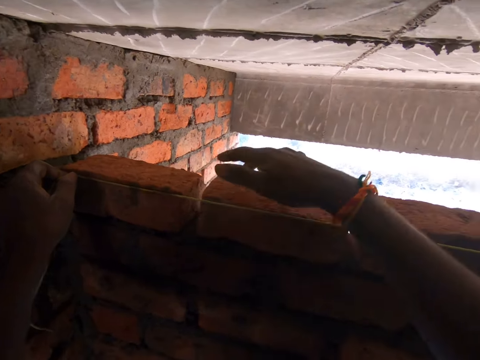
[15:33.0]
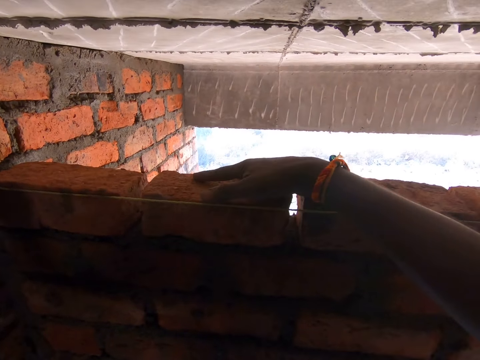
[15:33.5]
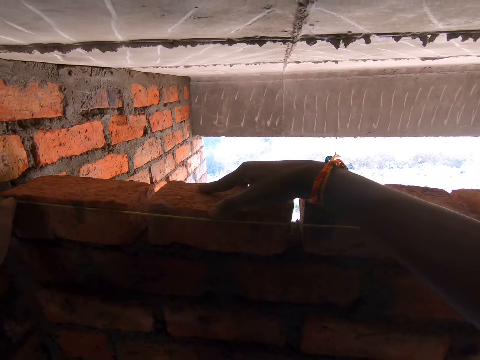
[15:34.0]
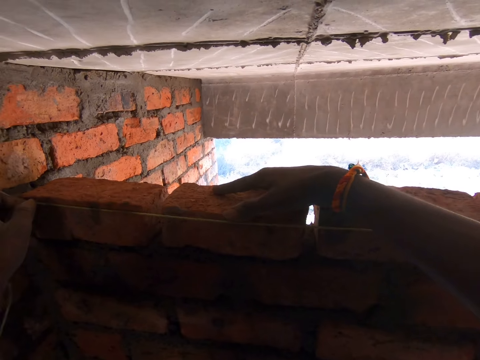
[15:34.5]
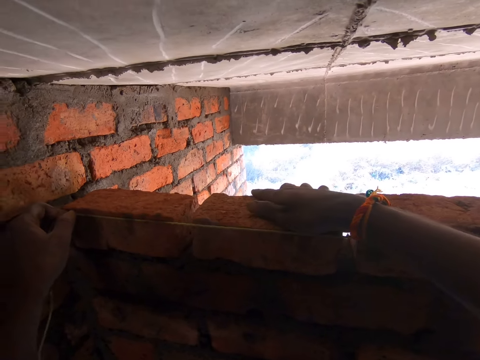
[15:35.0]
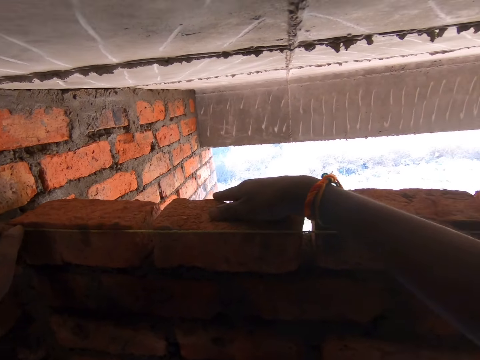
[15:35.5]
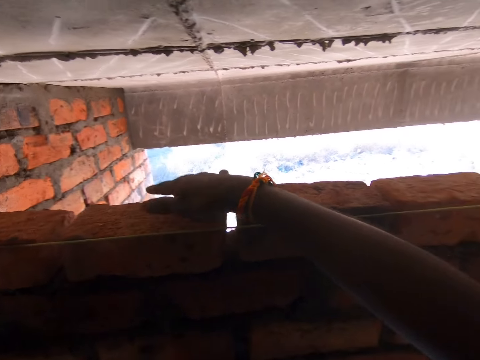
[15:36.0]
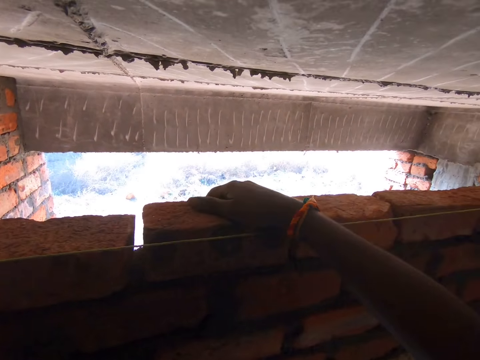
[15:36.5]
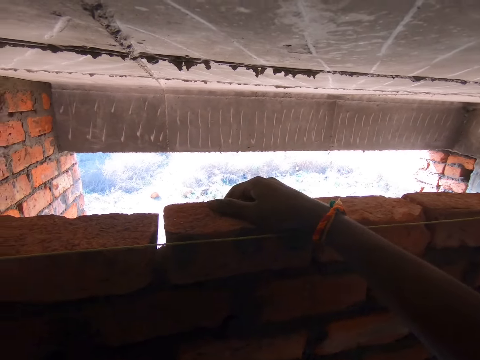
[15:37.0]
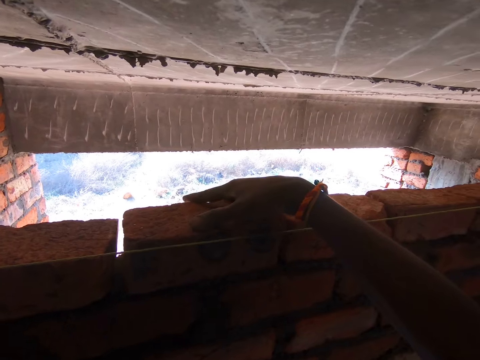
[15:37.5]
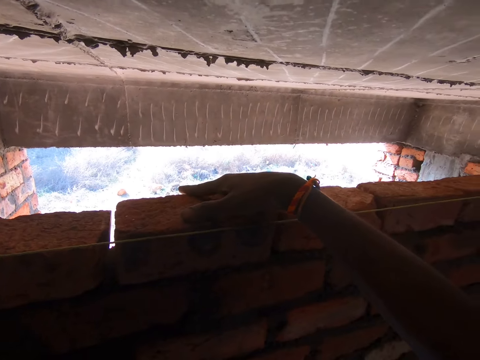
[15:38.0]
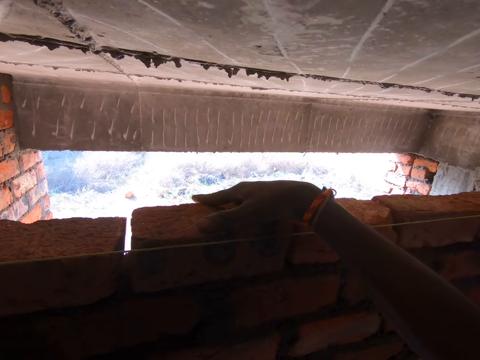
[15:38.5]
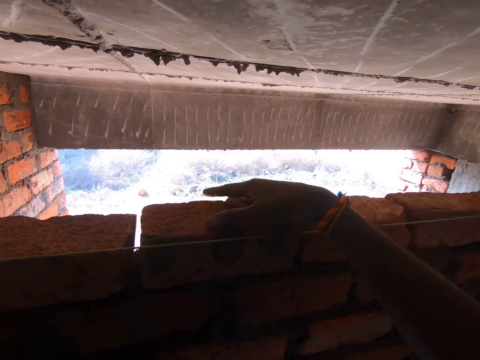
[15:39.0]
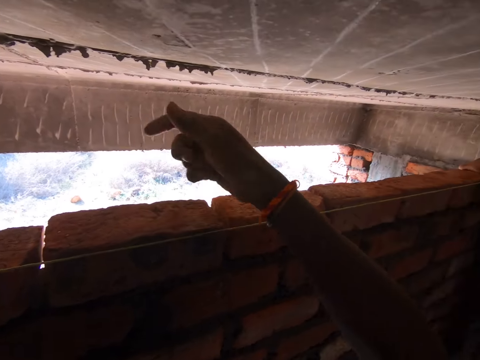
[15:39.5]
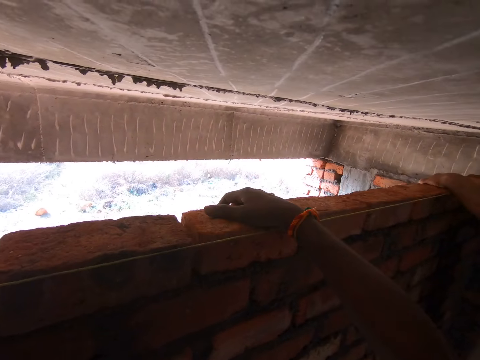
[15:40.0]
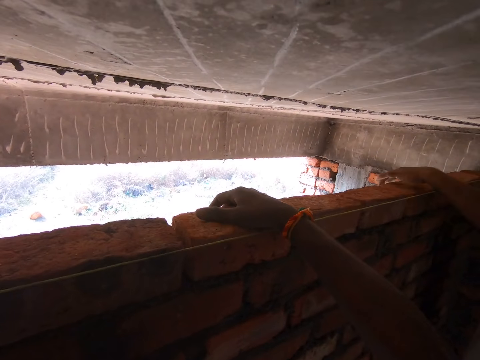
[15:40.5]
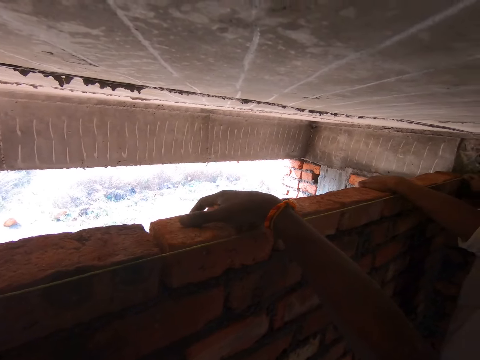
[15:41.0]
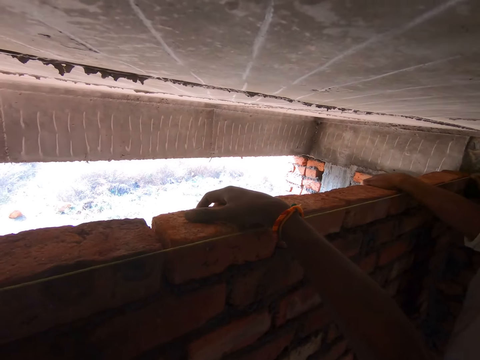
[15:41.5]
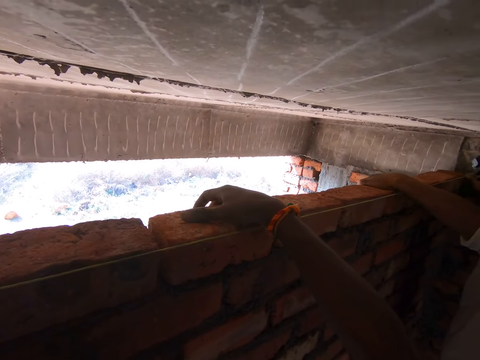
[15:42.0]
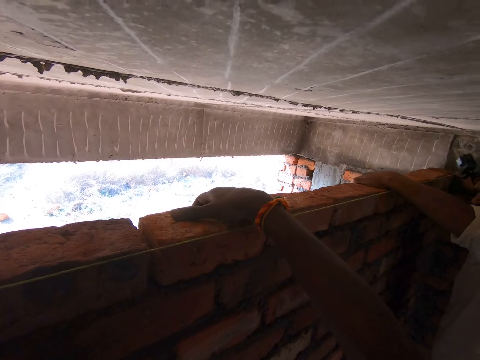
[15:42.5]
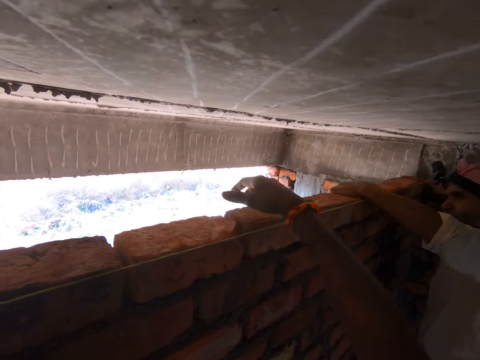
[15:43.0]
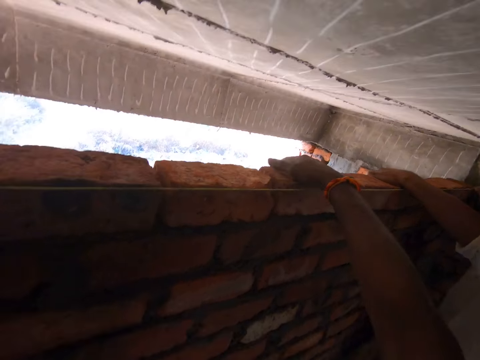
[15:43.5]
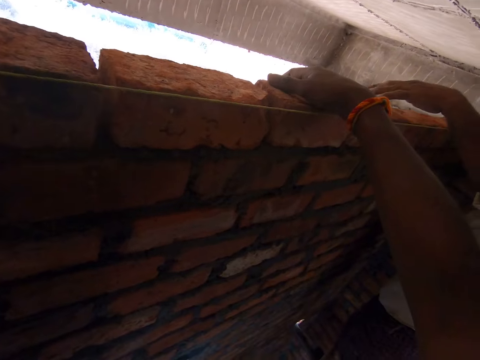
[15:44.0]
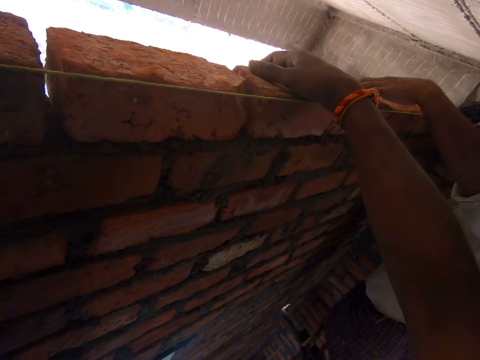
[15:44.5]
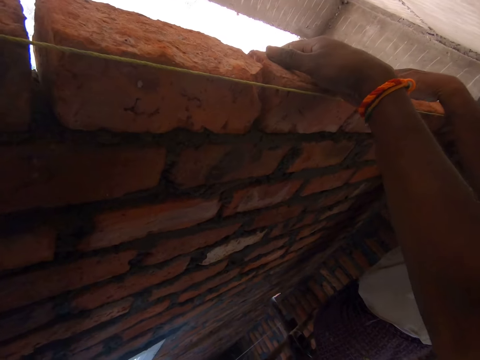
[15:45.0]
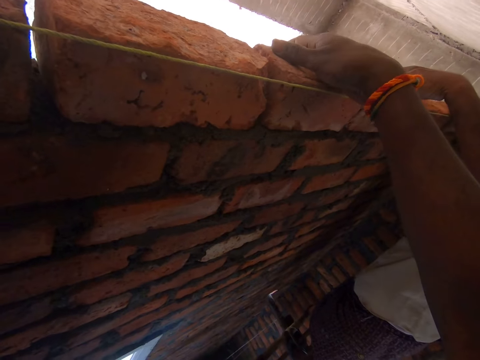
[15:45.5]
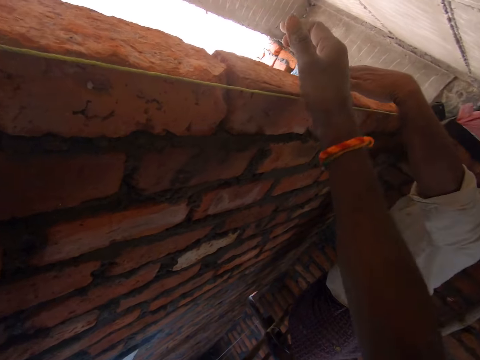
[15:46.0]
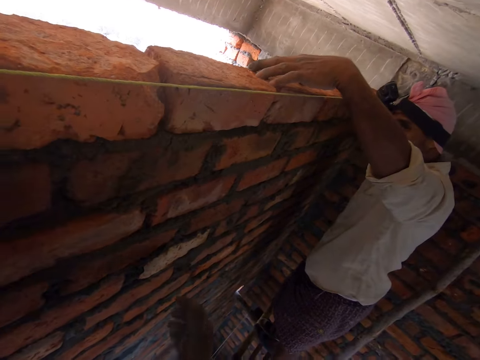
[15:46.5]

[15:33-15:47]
The camera wearer holds the brick with his right hand. He adjusts the position of the brick. He measures the wall with the plumb bob together with a man. He holds another brick with his right hand. He talks to the man. He adjusts the position of the brick on the wall. He talks to the man. He measures the wall with the plumb bob together with the man. He hits the brick with his right hand. He holds another brick with his right hand. The man talks to the camera wearer. The man holds another brick with his left hand. The camera wearer talks to the man. He measures the wall with the plumb bob together with the man. He adjusts the position of the brick. The man talks to the camera wearer. The camera wearer holds another brick with his right hand. He adjusts the position of the brick. The man talks to the camera wearer. The camera wearer measures the wall with the plumb bob together with the man.

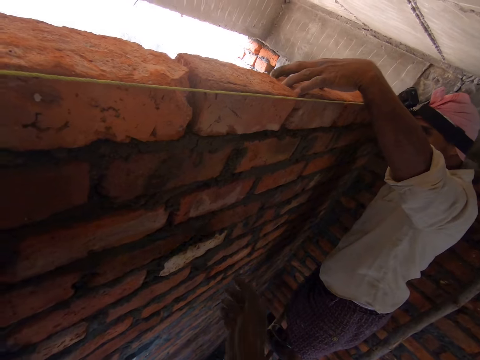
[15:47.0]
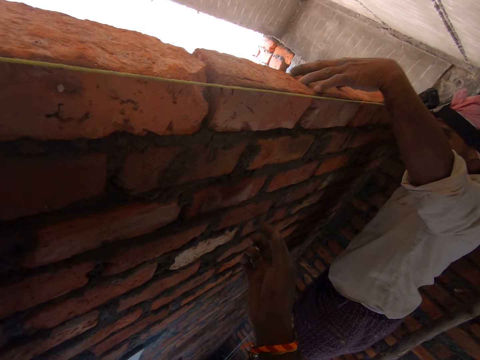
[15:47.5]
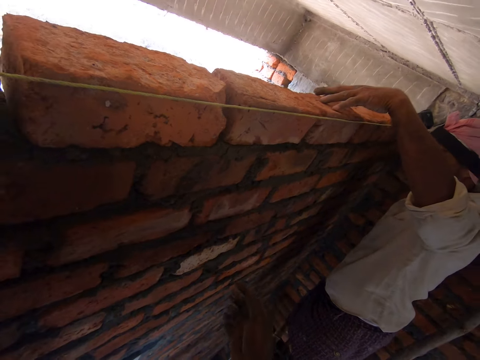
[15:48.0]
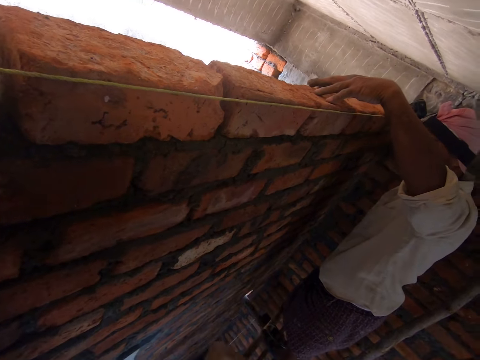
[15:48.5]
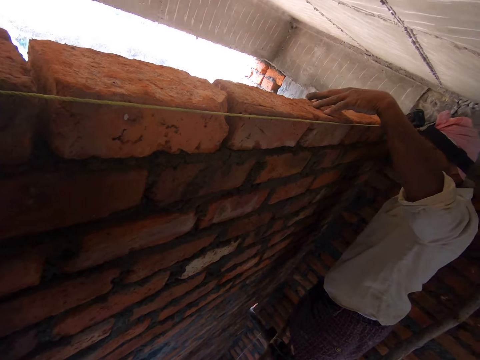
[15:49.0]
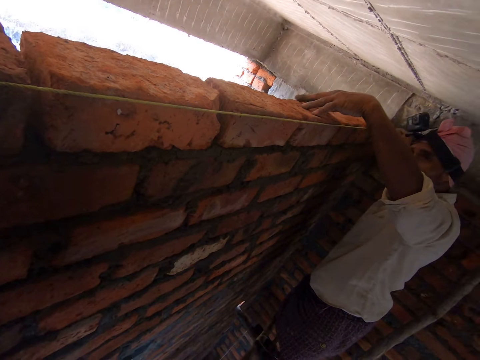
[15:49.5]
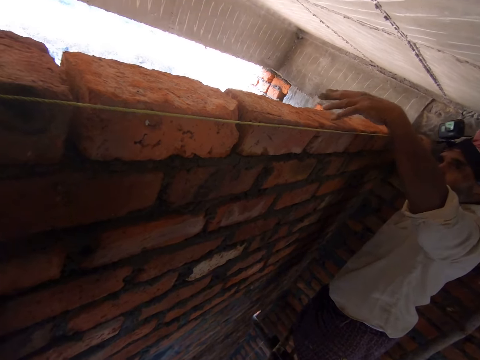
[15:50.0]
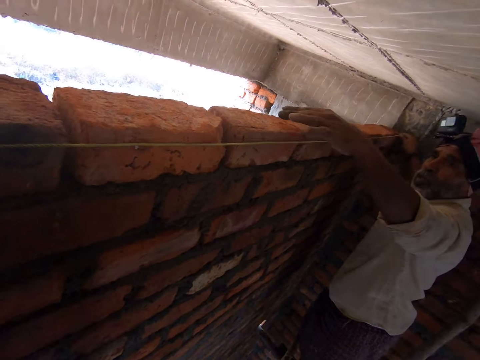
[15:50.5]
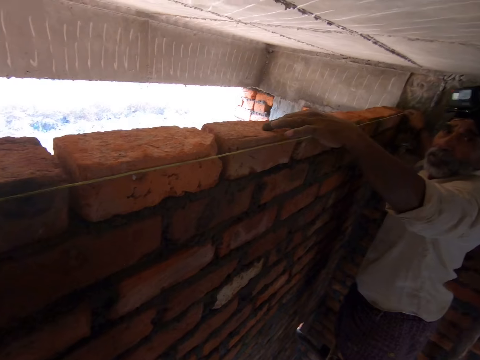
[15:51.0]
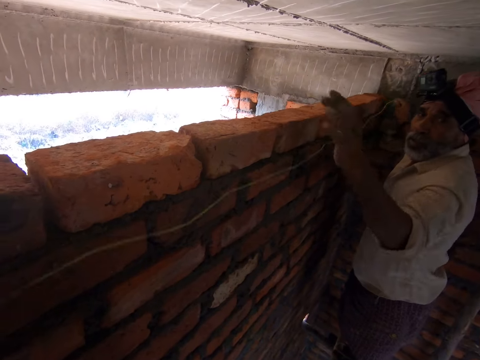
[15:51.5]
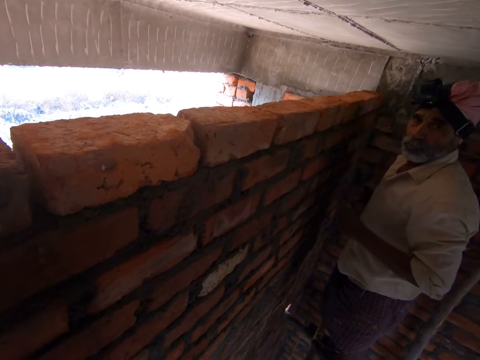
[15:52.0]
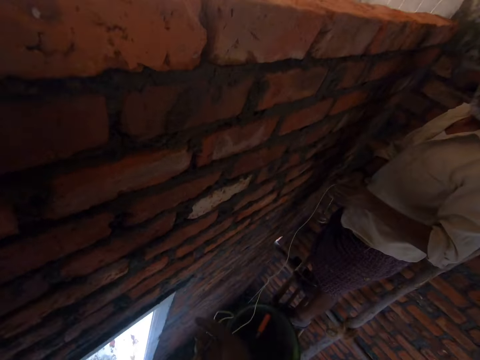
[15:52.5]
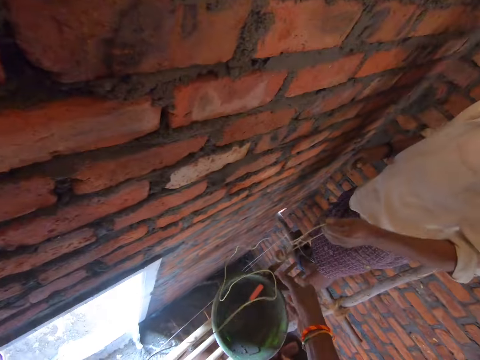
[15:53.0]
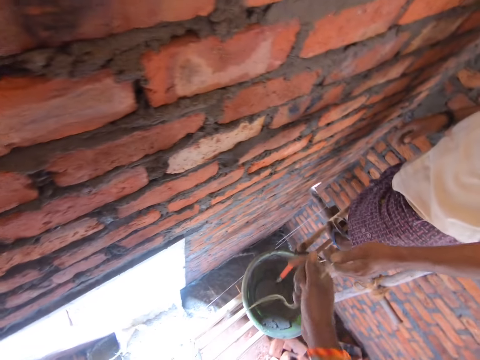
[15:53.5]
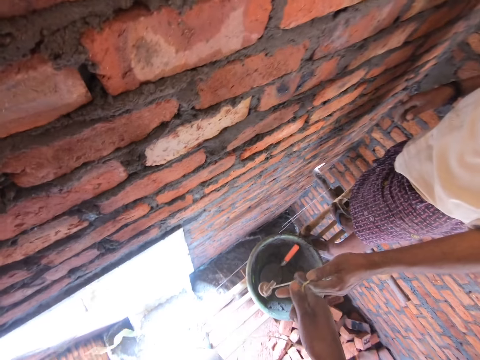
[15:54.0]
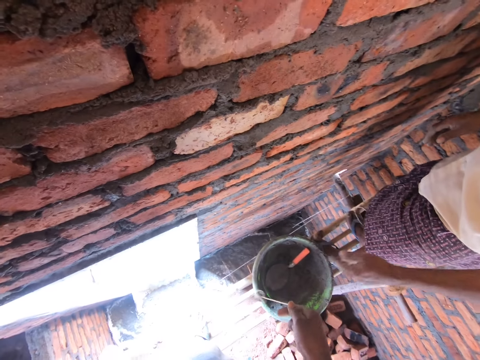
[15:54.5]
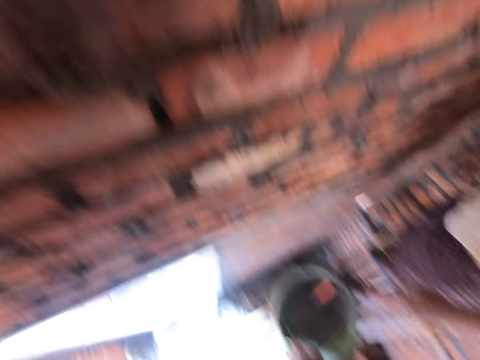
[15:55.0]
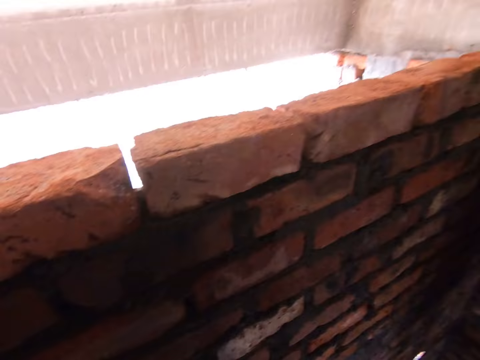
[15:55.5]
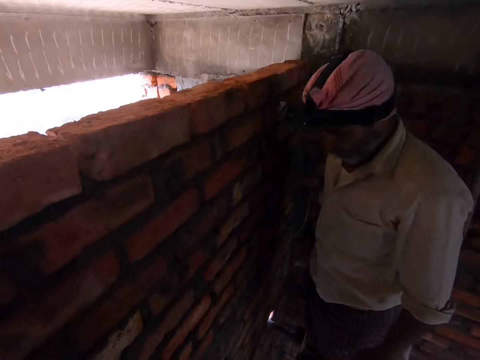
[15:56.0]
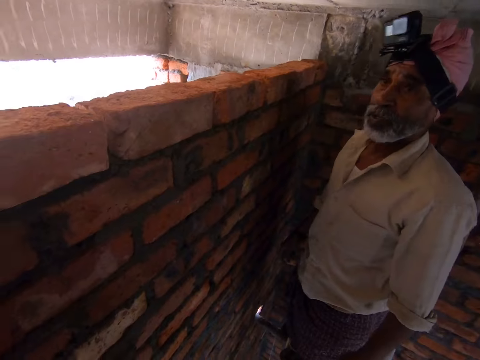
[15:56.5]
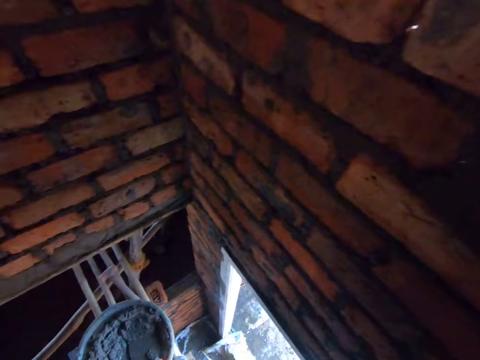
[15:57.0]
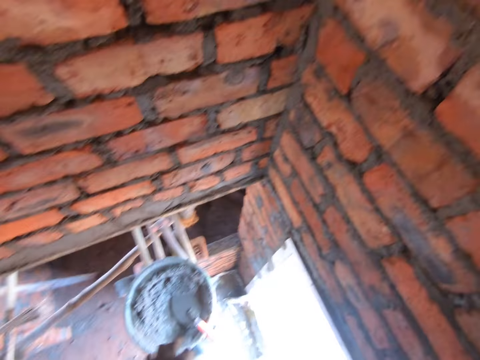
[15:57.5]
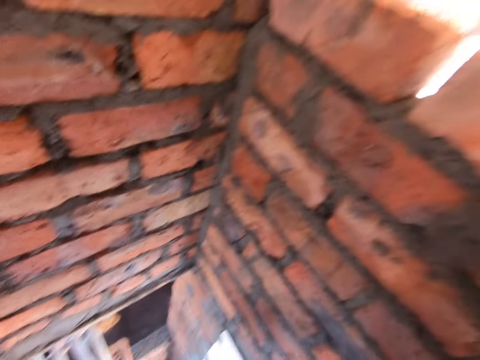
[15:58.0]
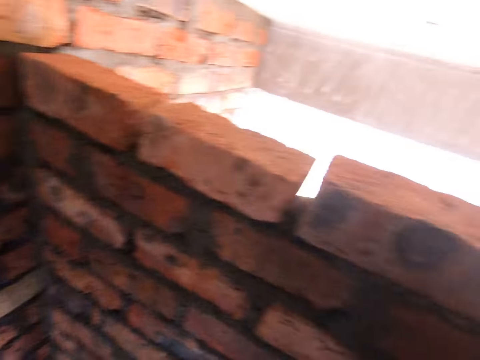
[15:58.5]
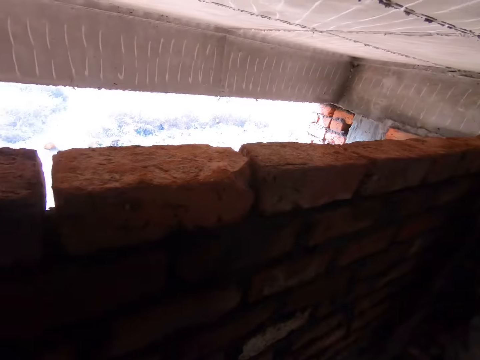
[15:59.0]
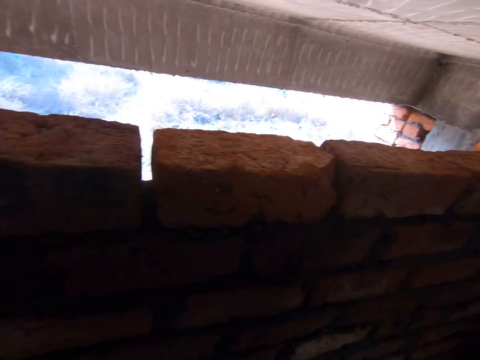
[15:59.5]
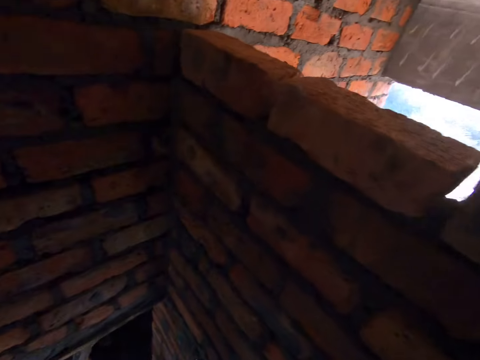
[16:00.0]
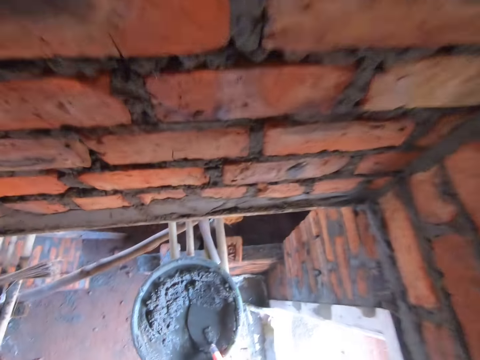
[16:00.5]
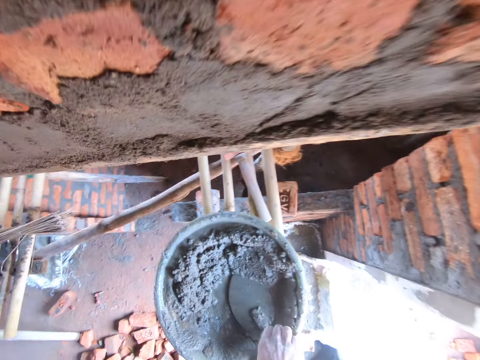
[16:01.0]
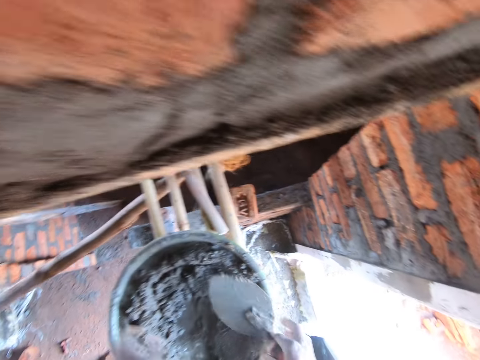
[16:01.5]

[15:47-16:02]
A man adjusts the position of the brick. The man talks to the camera wearer. The man holds another brick with his left hand. The man removes the plumb bob from the wall. The camera wearer talks with the man. The man hands the plumb bob to the camera wearer. The camera wearer picks the thread from the man. They talk to the man. The man spits and talks to the camera wearer. The camera wearer looks around the brick wall. They bend towards the basin or mortar tray. They pick a trowel from the mortar tray.
